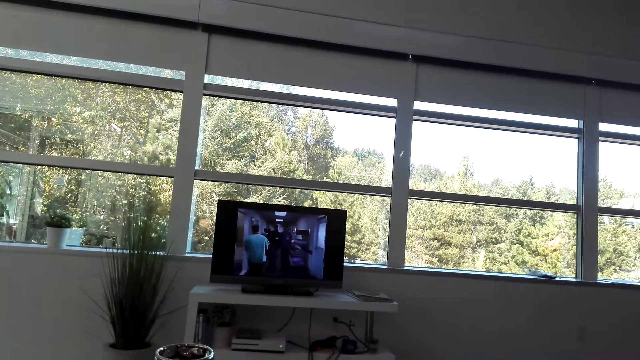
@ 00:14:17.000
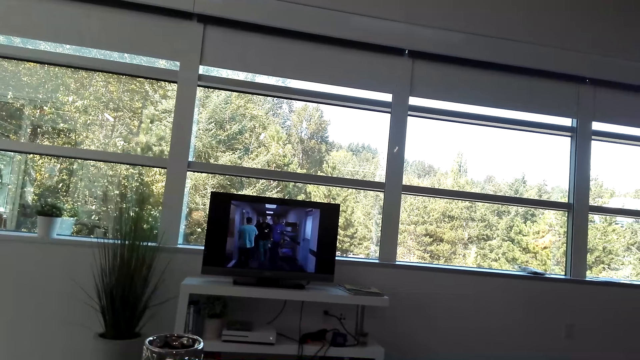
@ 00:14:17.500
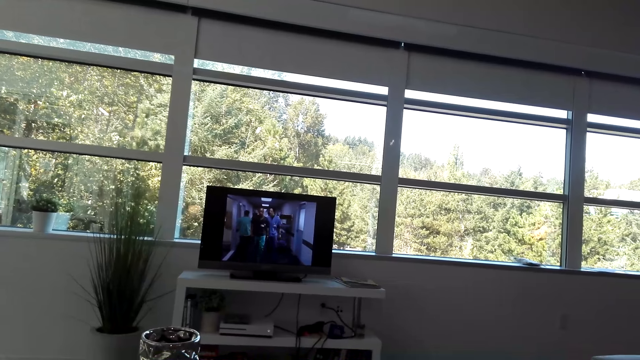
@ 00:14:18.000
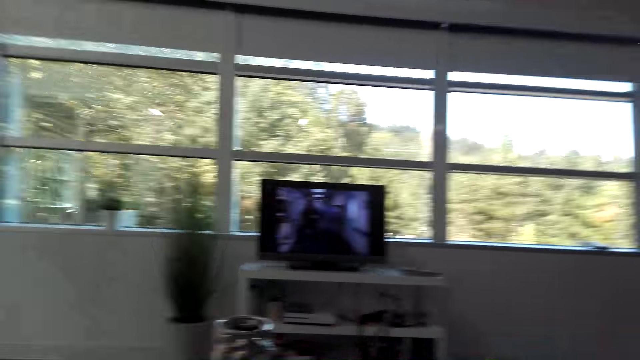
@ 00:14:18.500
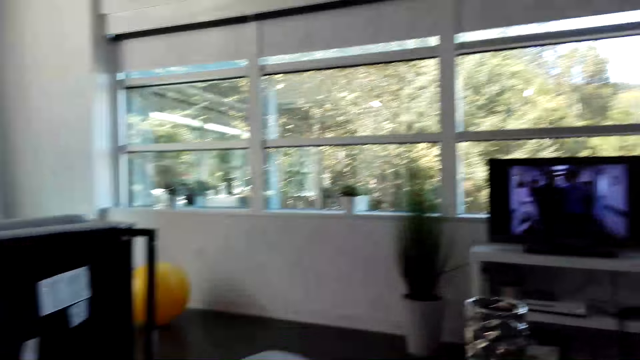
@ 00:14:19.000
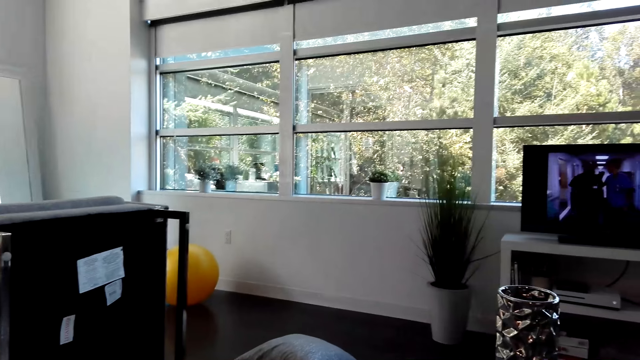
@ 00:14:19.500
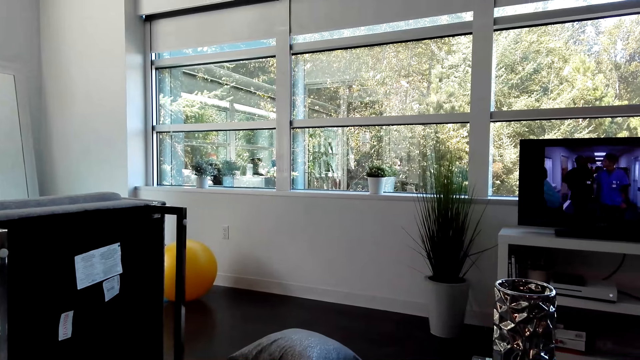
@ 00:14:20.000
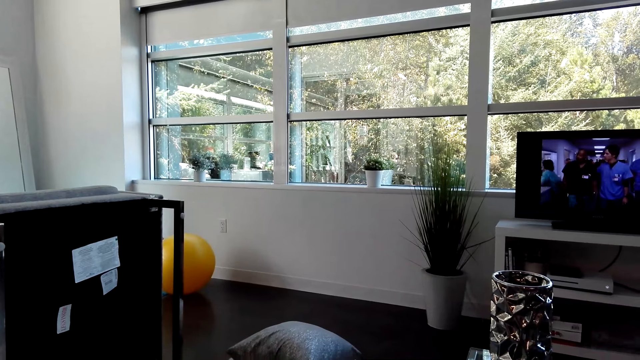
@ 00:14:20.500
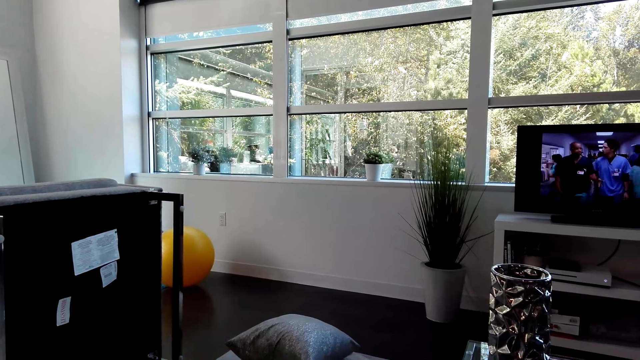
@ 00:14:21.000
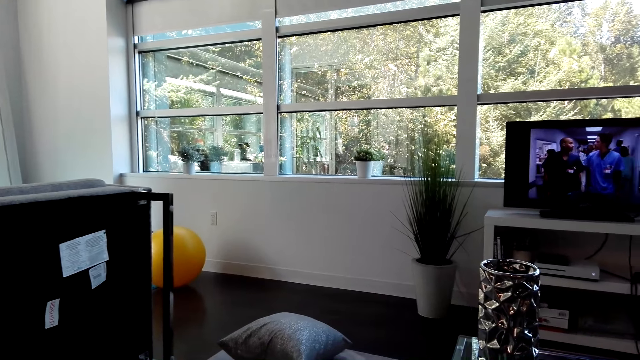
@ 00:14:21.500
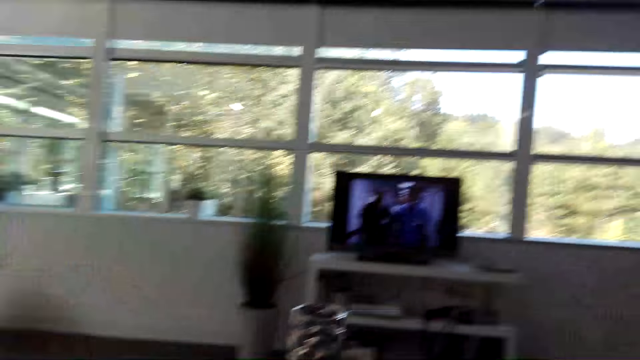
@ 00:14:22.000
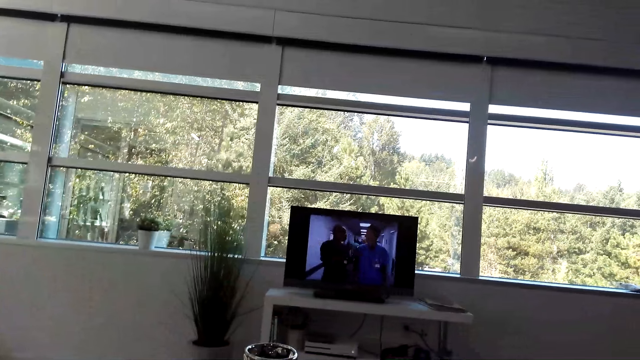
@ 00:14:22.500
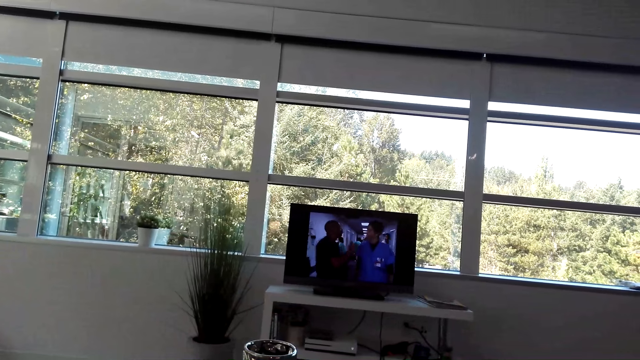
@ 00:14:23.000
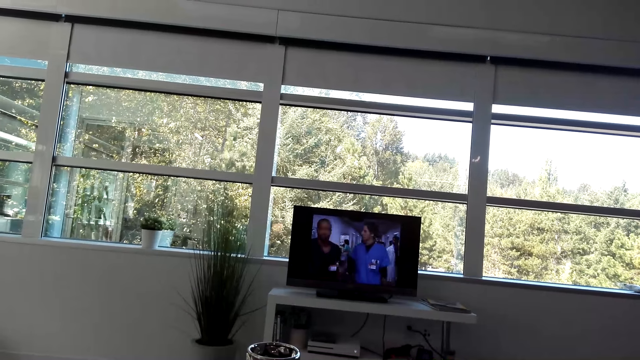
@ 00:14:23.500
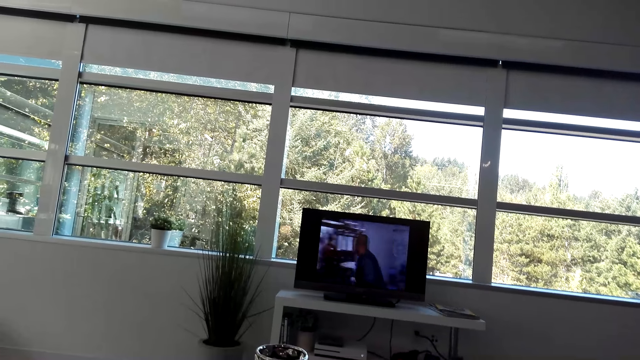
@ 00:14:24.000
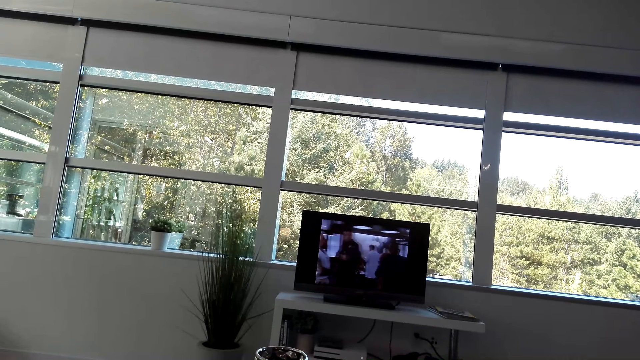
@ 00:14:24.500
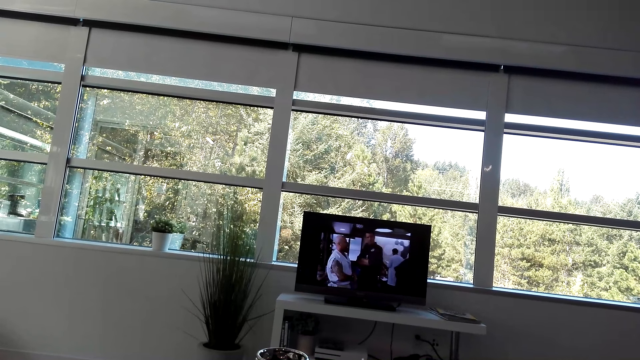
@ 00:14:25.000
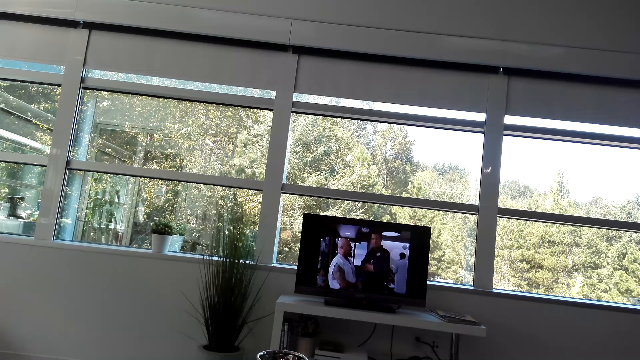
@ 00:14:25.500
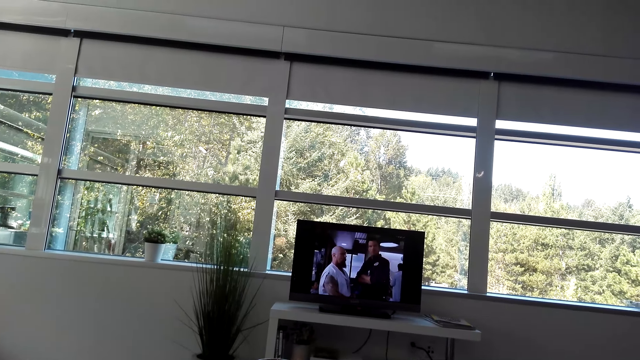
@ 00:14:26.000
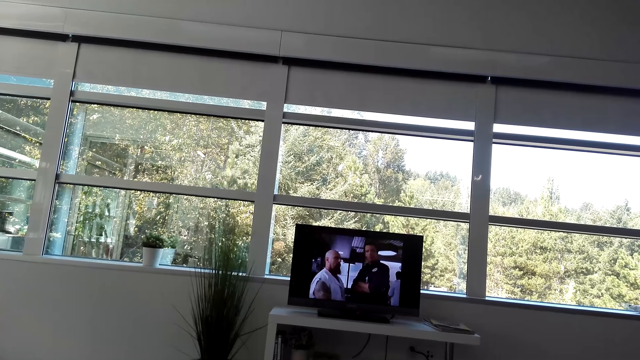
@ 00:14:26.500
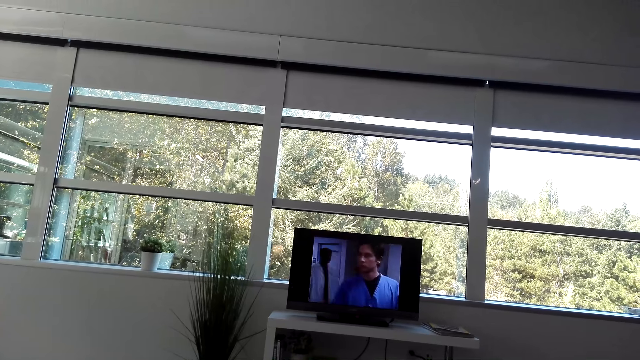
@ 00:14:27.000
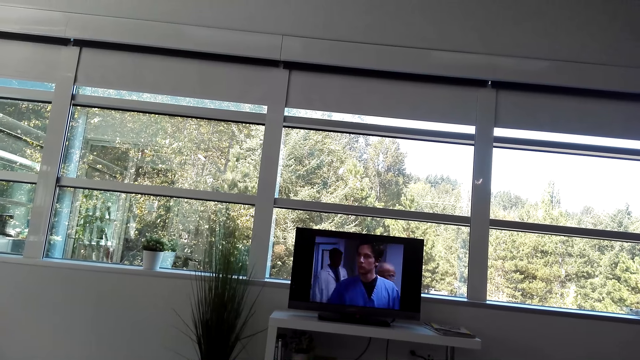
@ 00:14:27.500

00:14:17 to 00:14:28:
The camera wearer looks aside. They watch the film from the TV screen.

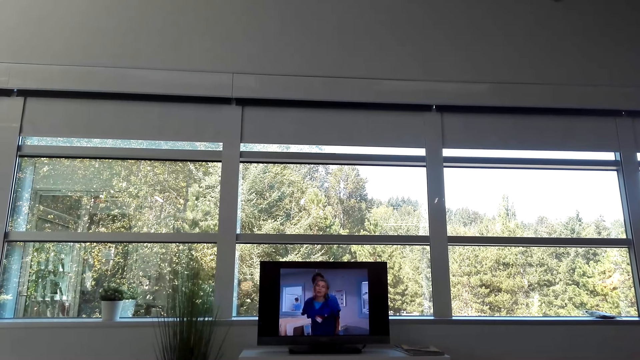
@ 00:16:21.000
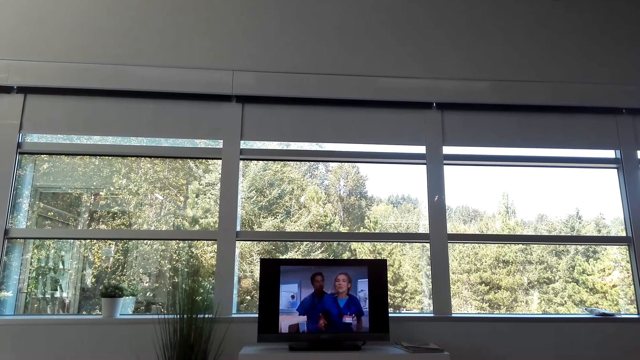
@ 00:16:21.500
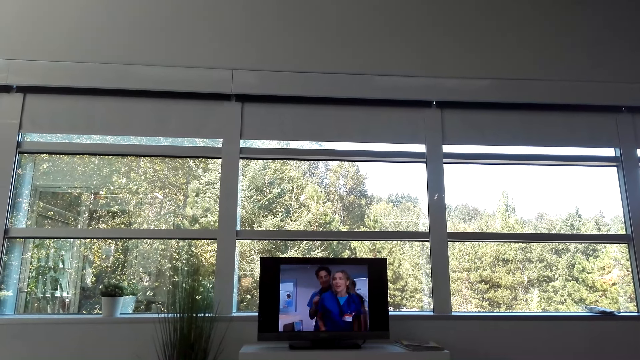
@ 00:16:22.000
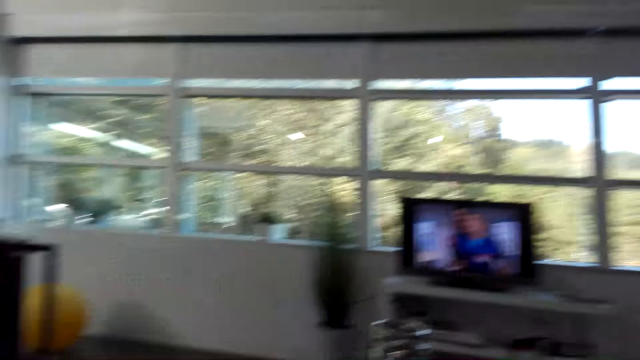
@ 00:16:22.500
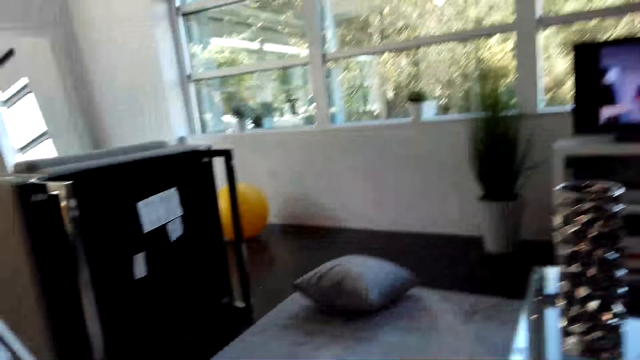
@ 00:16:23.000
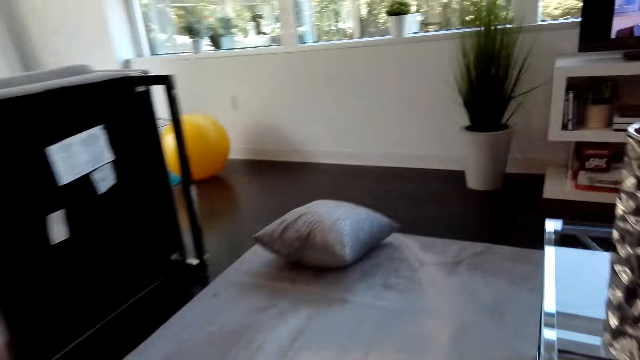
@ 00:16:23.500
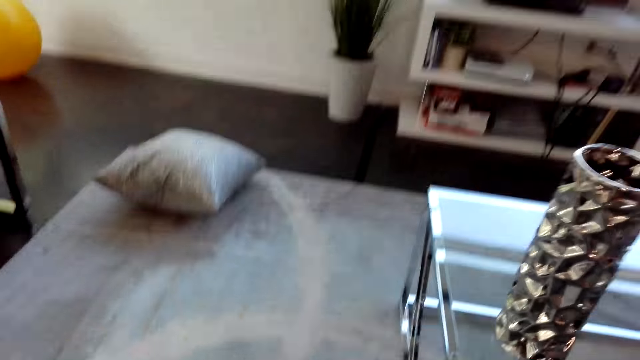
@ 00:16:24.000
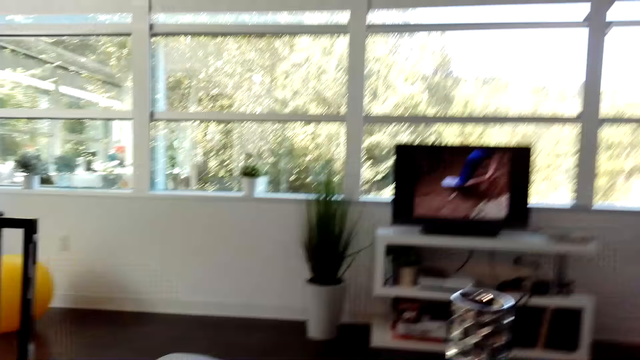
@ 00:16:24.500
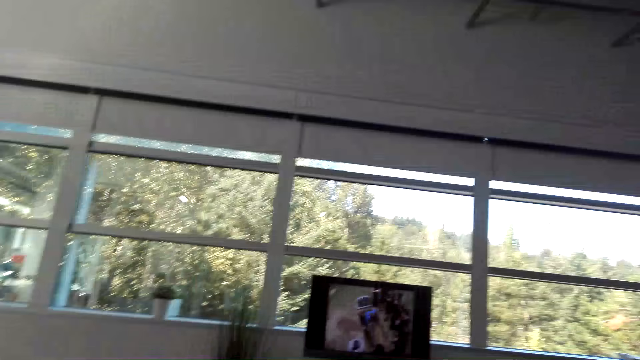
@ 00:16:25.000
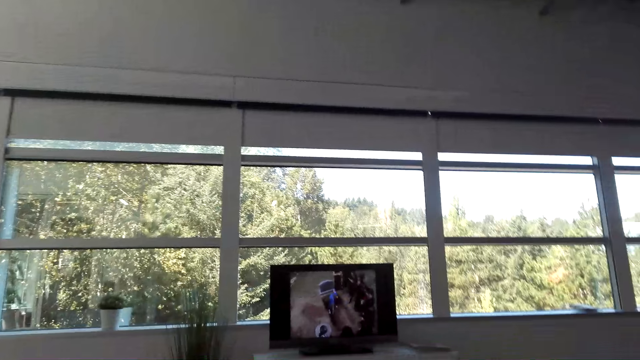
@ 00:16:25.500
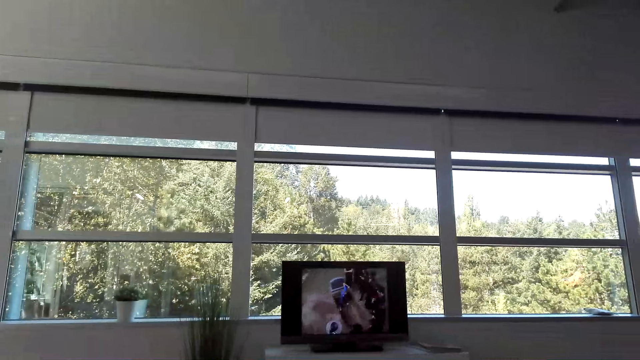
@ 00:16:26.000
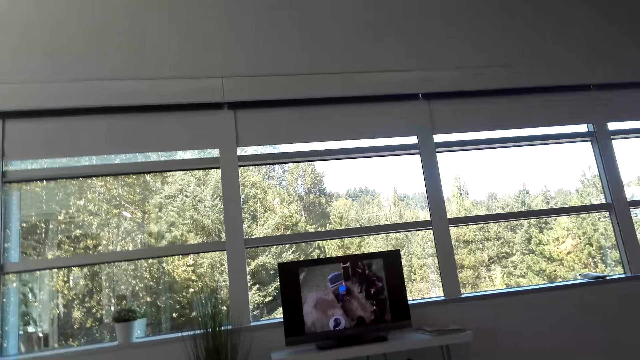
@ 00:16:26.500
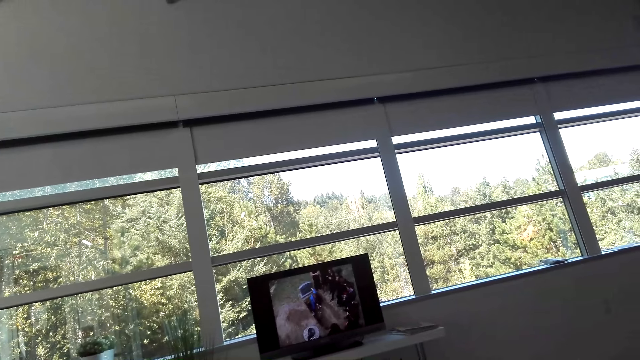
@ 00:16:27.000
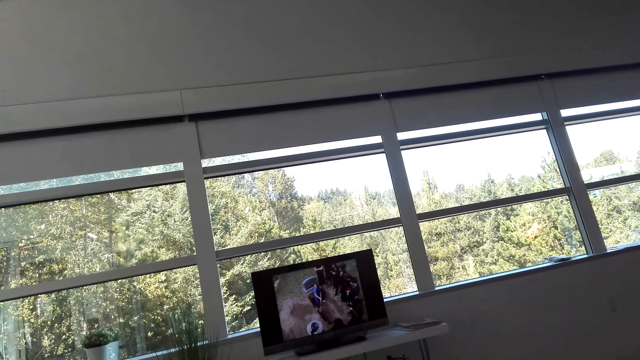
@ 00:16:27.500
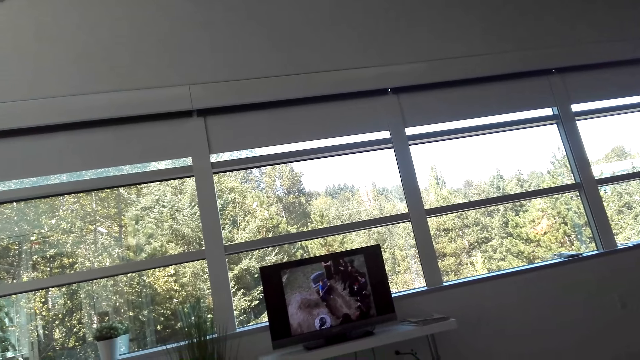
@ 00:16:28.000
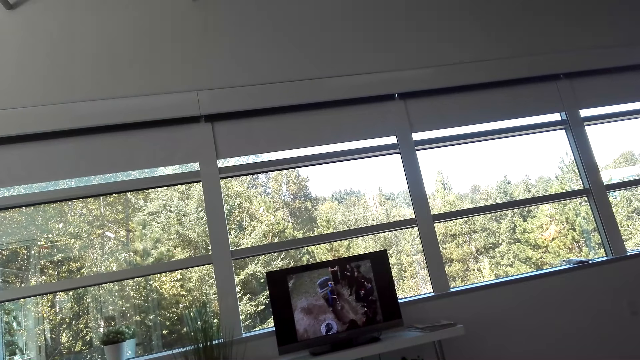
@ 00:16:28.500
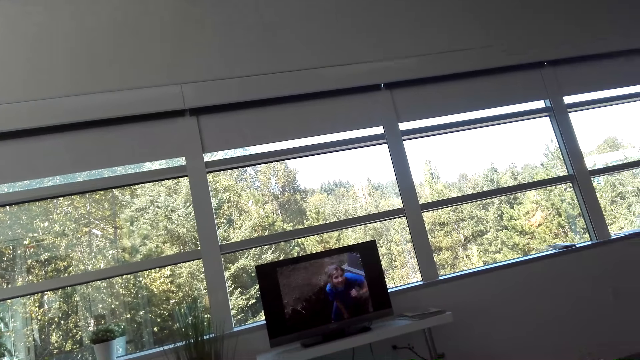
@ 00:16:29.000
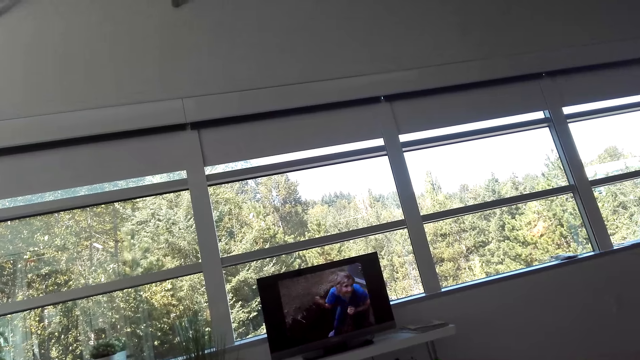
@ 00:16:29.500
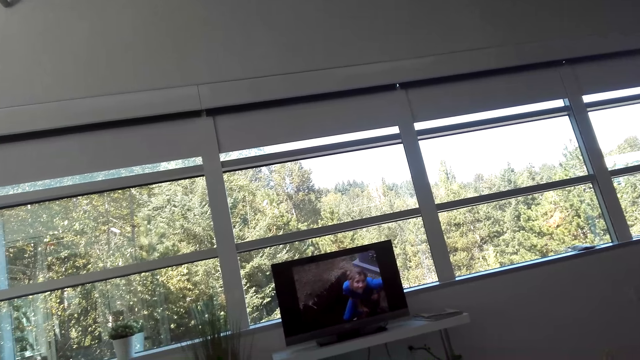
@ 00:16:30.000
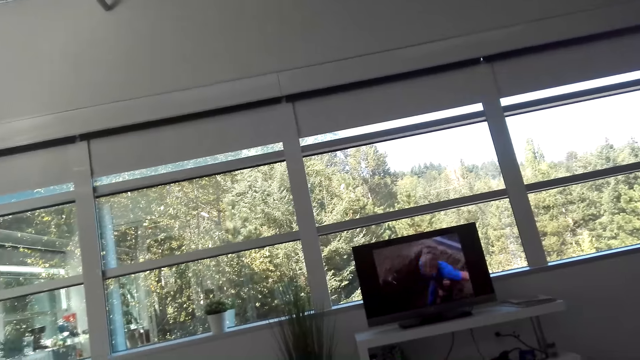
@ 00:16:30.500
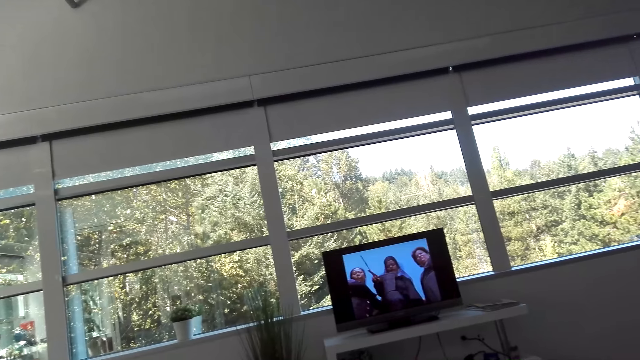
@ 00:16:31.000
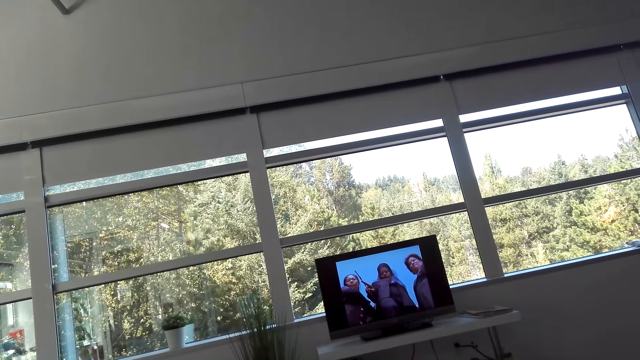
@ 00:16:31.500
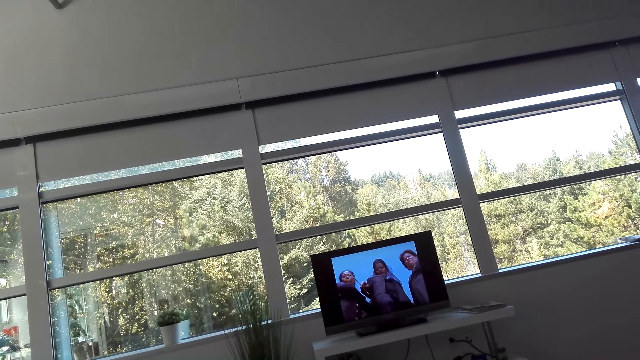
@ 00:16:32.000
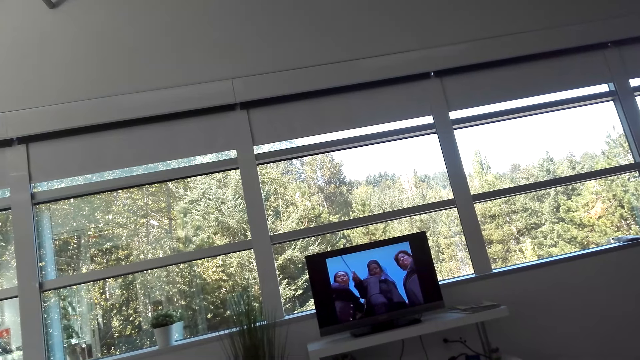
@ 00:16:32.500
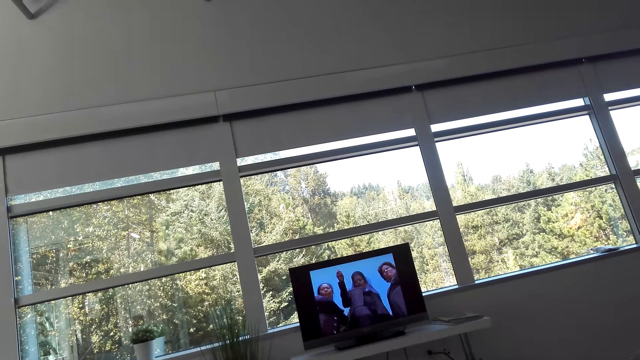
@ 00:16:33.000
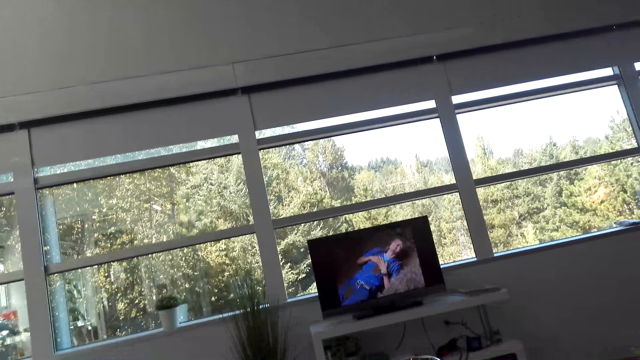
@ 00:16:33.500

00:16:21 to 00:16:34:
The camera wearer does something. They watch the film from the TV screen.
